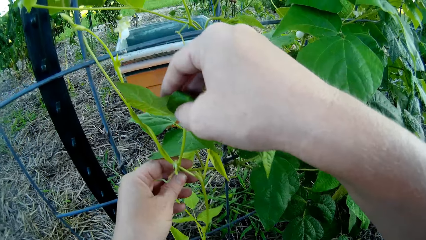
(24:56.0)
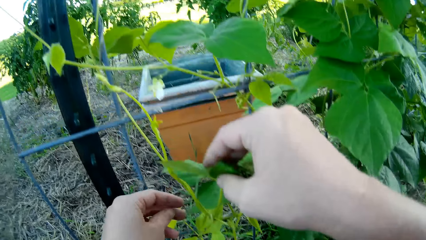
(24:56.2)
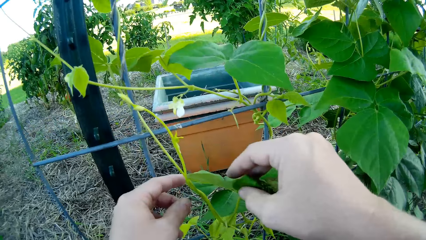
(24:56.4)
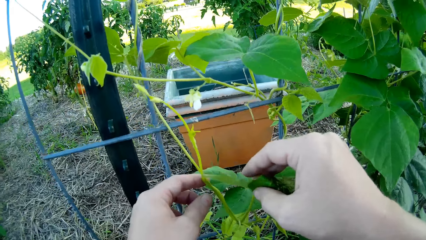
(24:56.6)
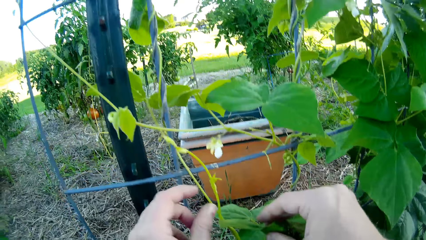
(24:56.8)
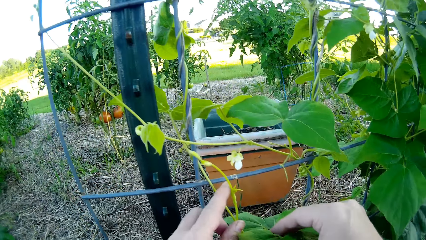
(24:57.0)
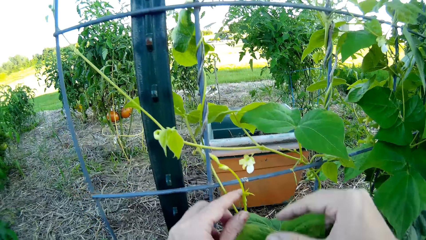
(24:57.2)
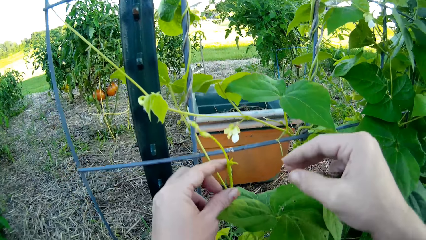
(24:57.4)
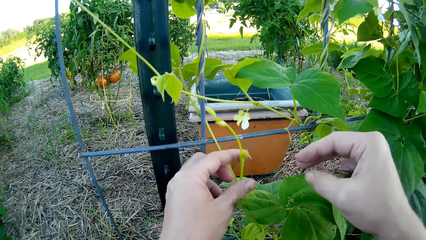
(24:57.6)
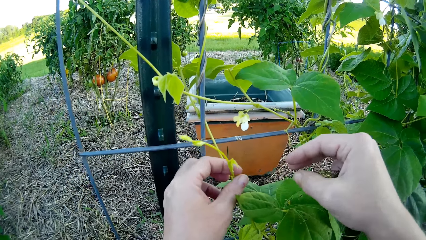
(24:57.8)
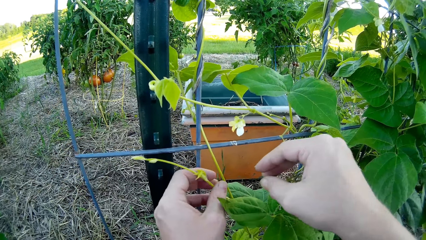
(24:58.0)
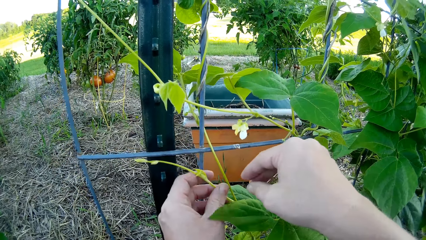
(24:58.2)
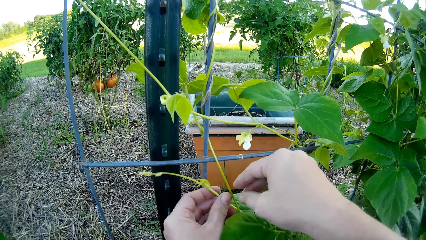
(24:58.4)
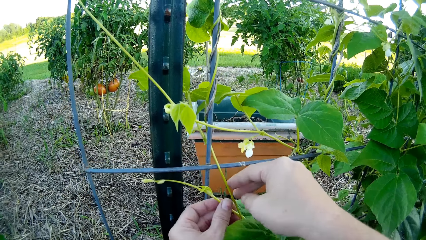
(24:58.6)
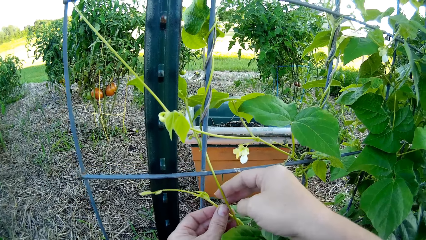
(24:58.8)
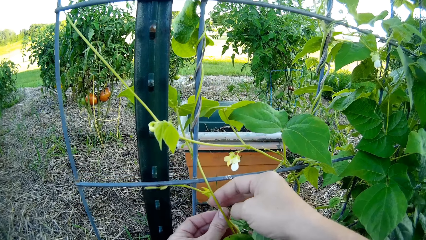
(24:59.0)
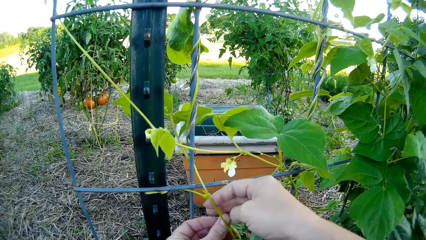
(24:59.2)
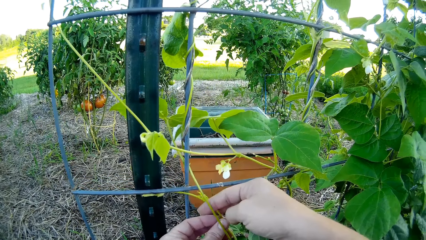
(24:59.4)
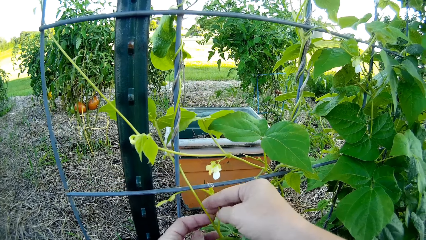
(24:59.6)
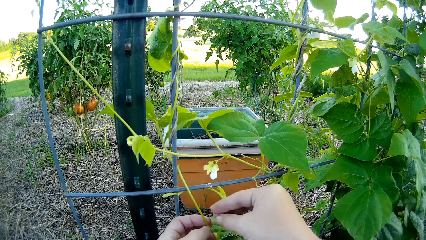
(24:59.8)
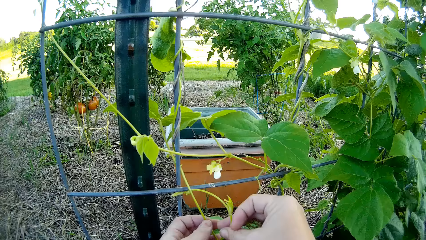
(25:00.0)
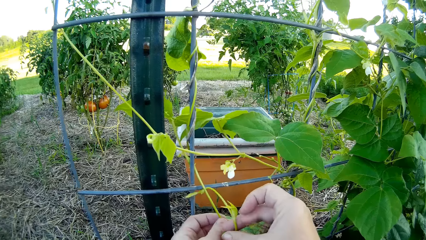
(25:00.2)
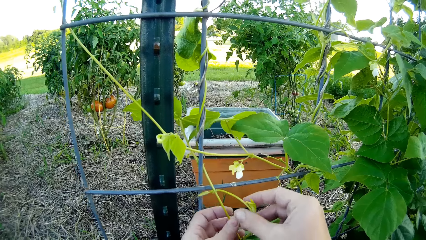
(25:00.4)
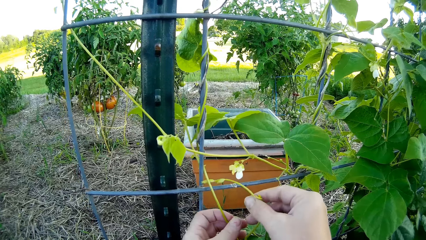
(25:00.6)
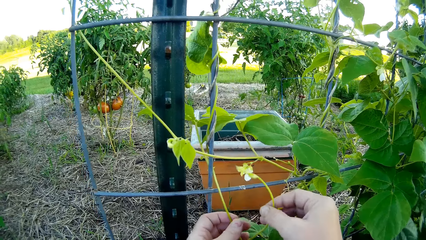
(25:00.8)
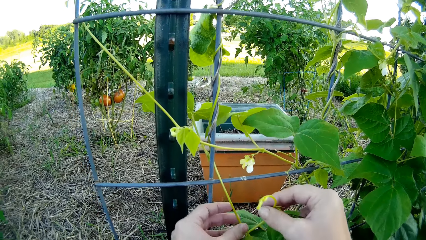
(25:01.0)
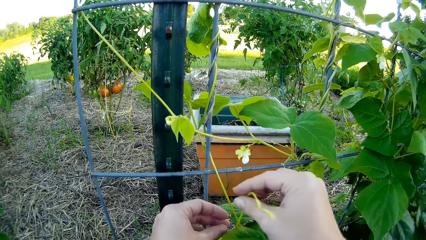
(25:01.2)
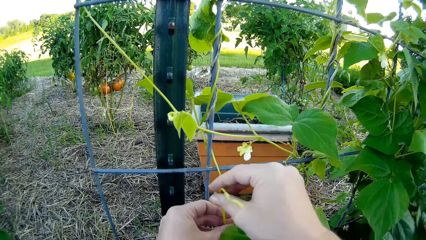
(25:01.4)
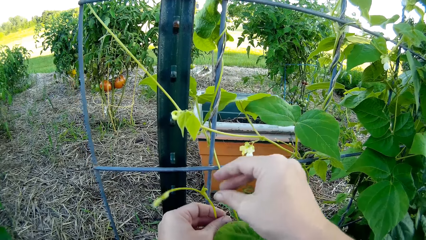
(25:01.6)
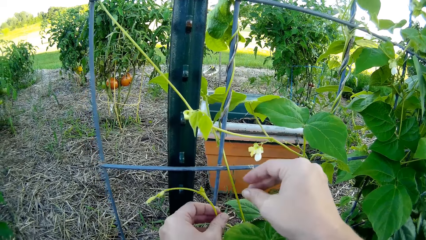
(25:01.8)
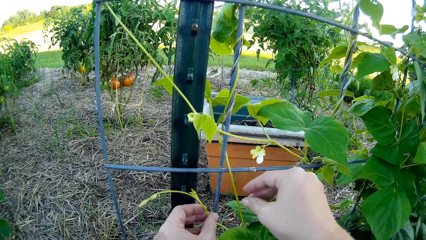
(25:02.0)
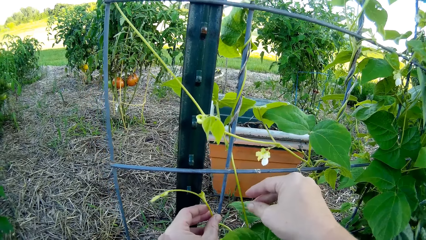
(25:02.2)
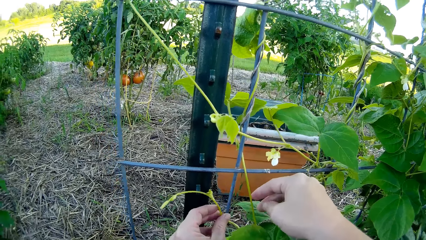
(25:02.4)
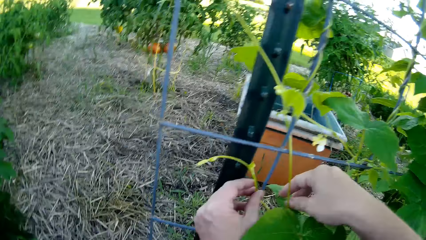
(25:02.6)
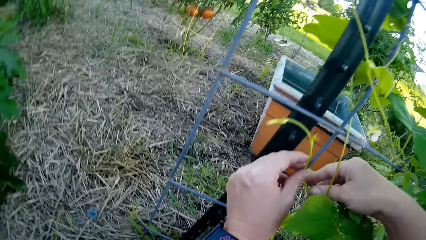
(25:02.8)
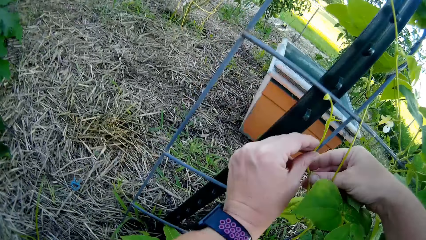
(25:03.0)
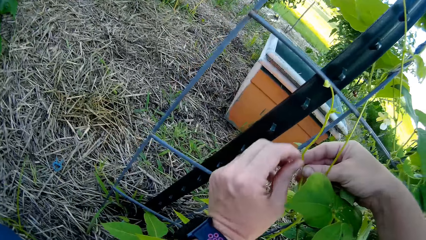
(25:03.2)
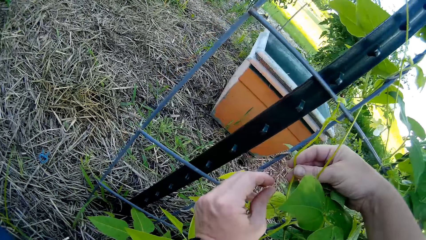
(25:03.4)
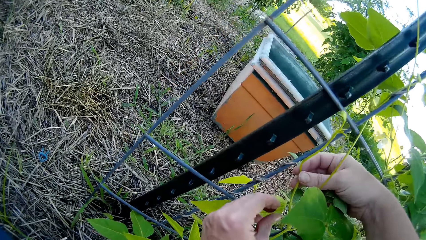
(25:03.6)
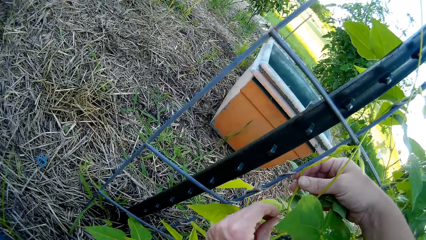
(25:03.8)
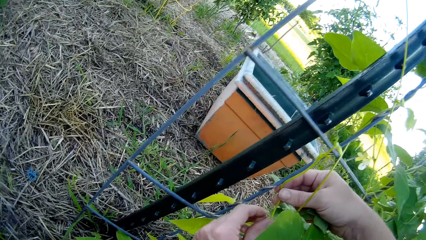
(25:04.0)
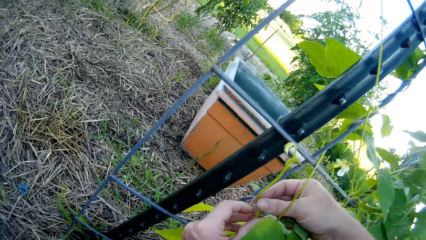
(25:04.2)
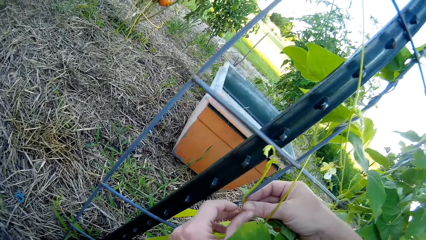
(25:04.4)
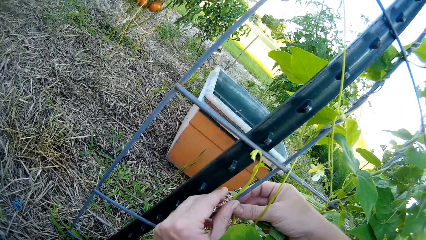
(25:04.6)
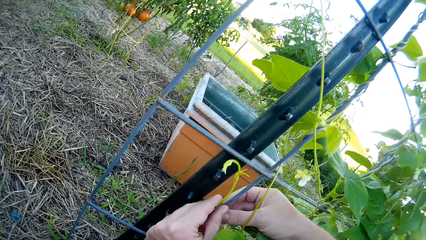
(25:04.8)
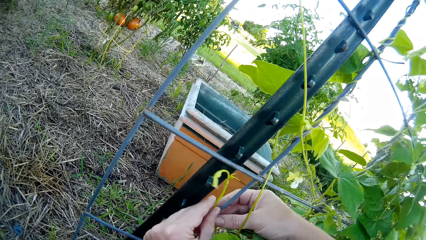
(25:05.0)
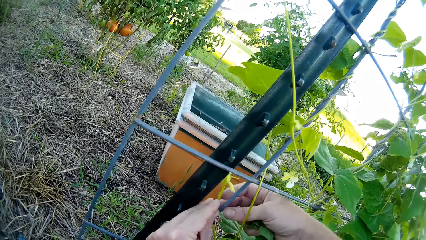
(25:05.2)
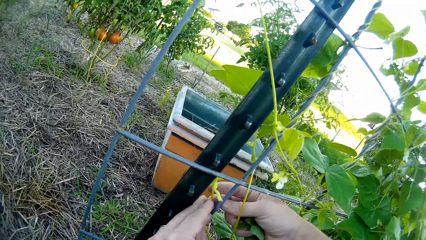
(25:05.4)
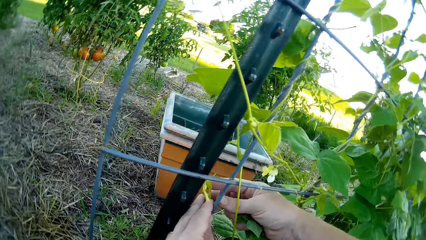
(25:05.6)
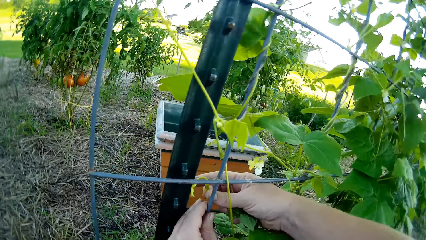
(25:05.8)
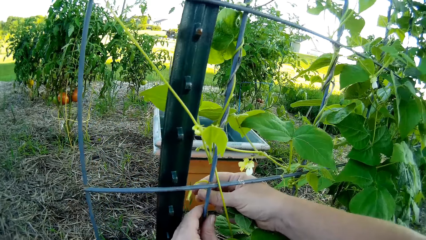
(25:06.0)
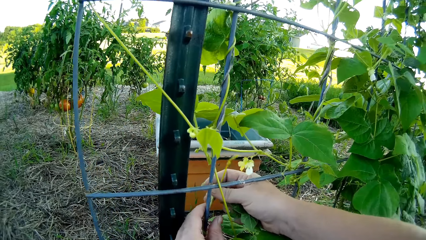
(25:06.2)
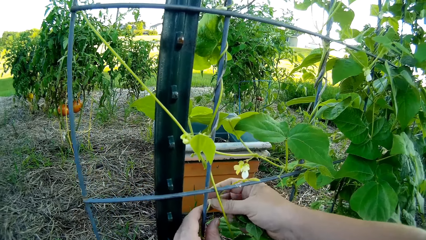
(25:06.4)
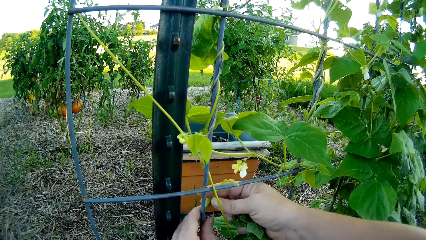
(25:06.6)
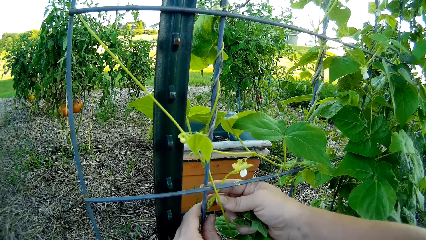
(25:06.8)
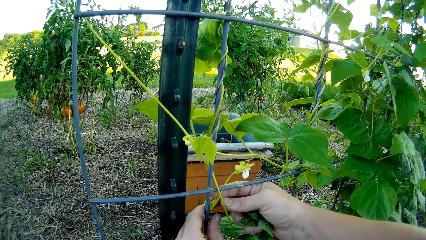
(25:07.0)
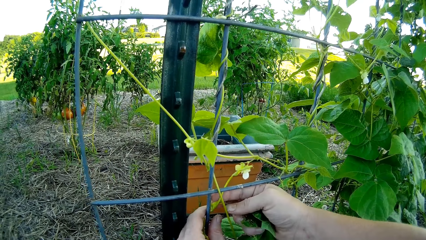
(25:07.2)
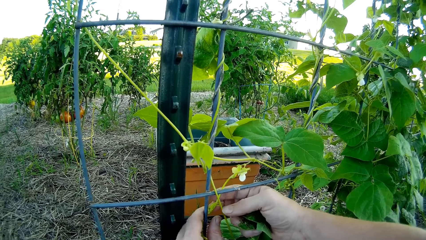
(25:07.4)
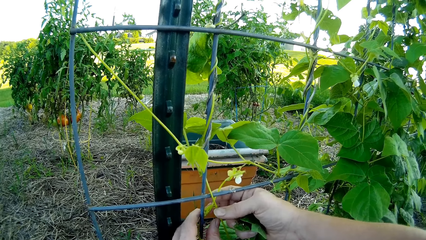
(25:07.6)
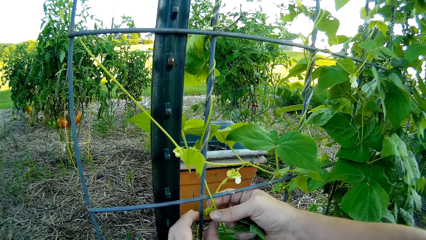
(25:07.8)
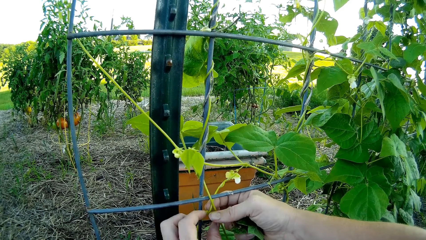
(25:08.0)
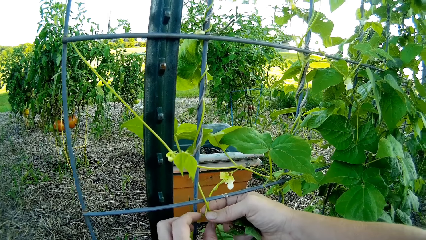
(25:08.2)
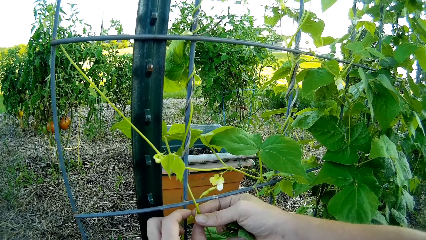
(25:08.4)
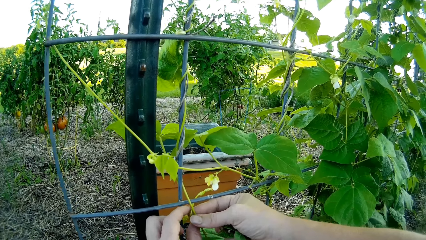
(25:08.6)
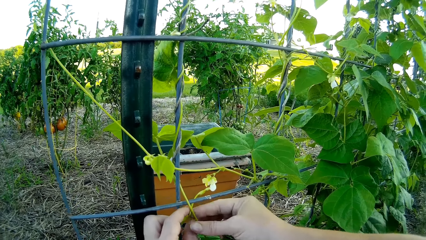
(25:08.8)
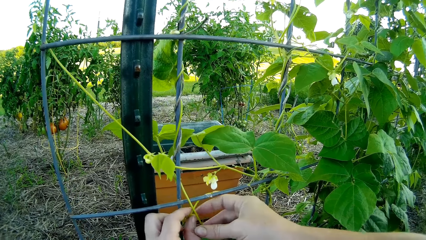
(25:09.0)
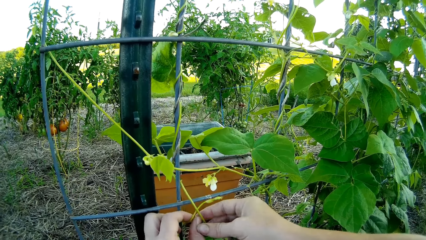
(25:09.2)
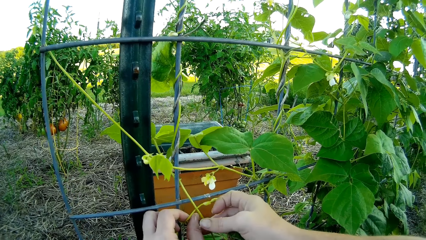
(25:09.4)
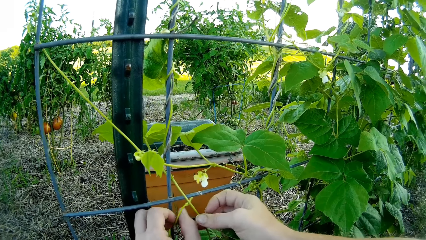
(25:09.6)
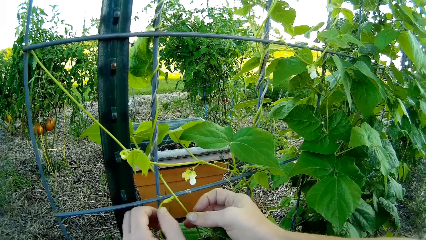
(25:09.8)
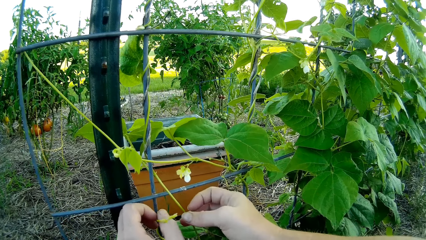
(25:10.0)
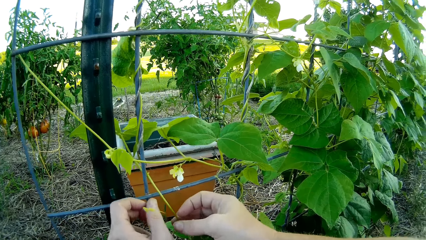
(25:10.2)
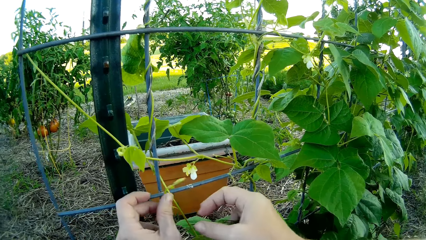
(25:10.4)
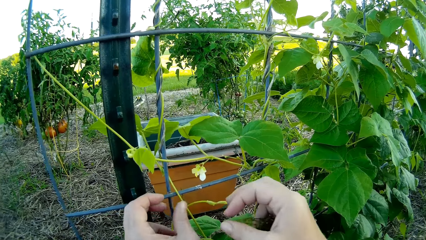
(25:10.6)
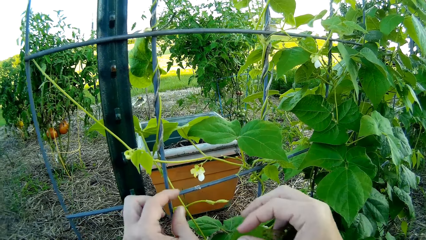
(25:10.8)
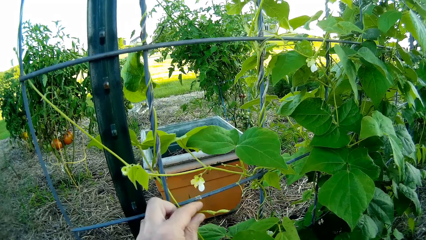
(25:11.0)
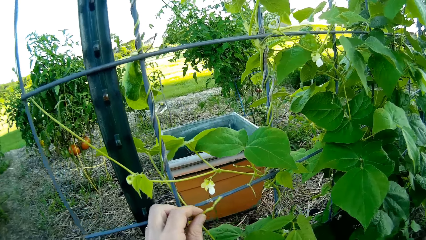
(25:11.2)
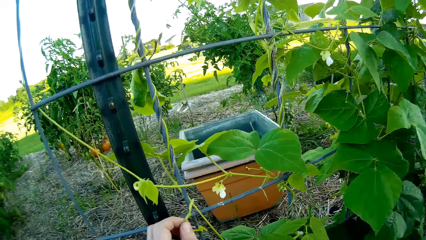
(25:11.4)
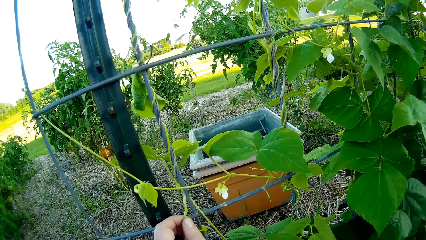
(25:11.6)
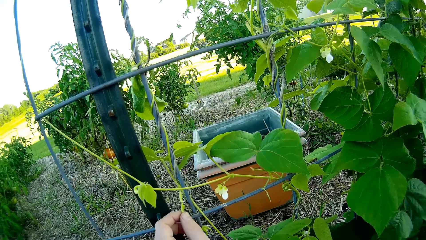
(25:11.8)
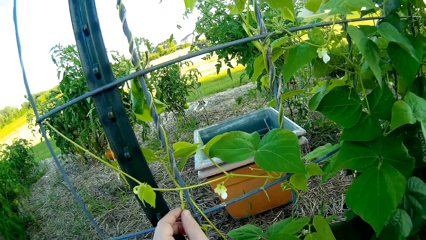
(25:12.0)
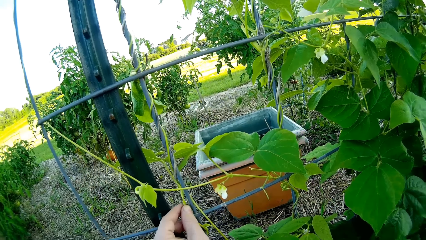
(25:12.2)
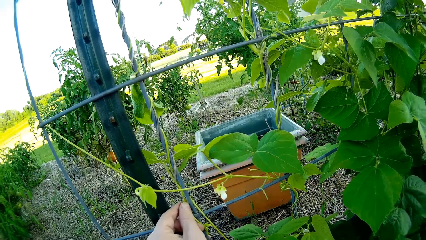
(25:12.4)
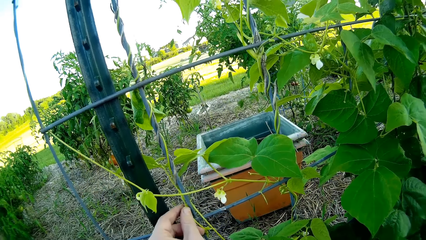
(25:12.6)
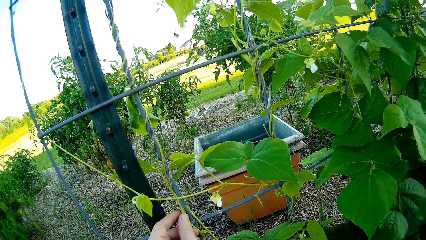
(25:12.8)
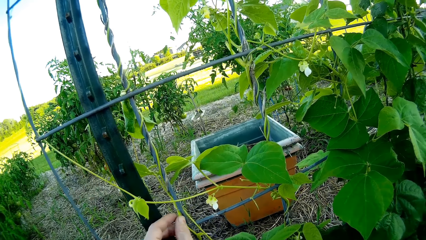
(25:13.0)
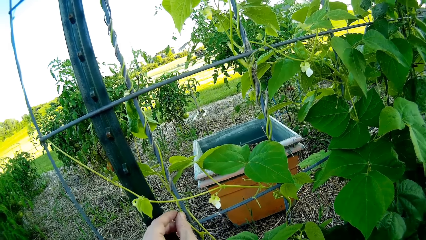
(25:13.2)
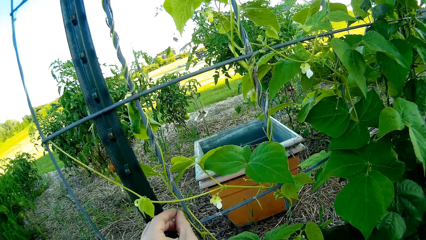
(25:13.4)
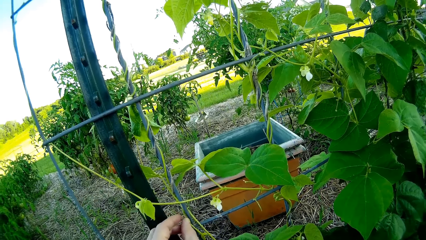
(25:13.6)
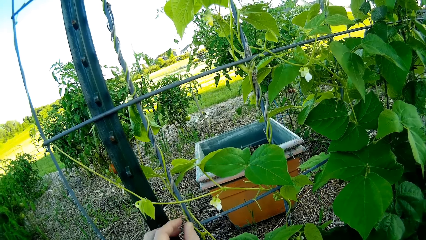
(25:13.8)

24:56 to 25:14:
The camera wearer rotates a plant round the mesh.
